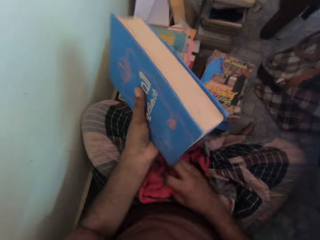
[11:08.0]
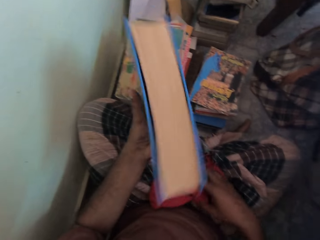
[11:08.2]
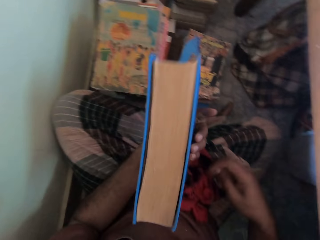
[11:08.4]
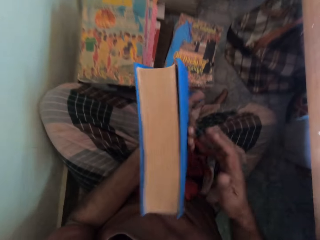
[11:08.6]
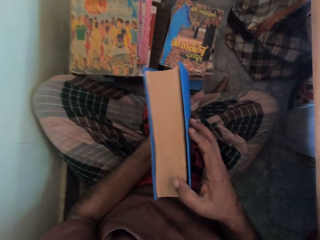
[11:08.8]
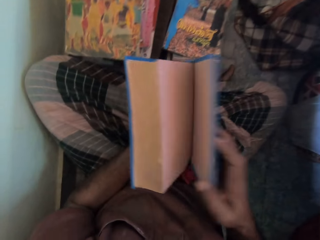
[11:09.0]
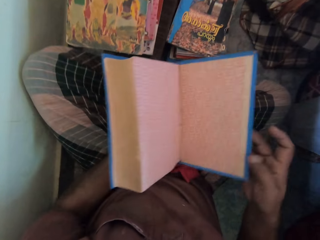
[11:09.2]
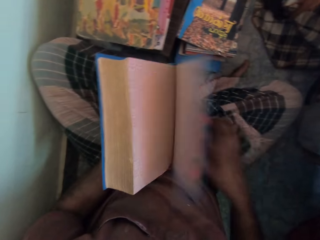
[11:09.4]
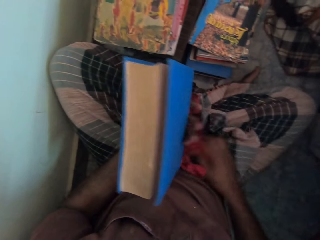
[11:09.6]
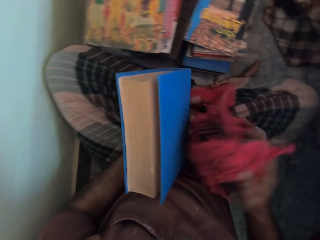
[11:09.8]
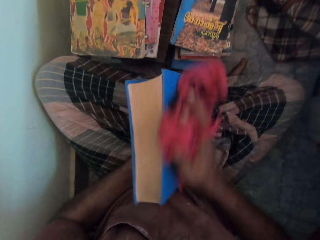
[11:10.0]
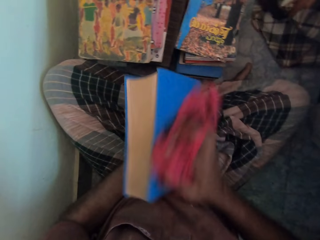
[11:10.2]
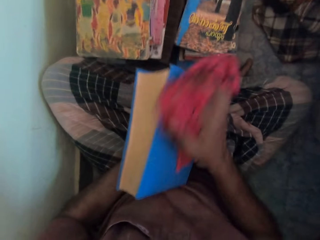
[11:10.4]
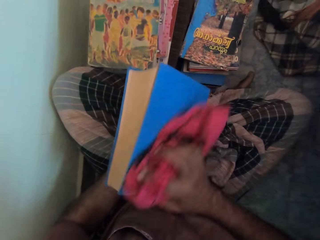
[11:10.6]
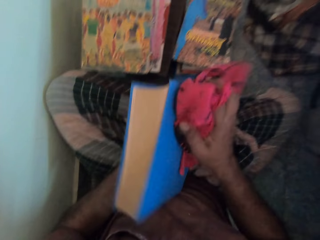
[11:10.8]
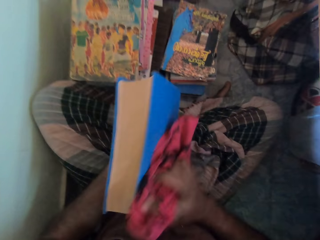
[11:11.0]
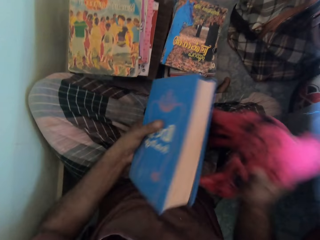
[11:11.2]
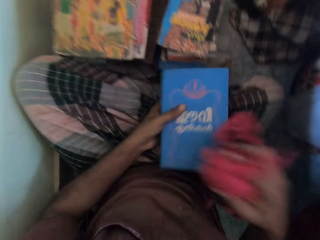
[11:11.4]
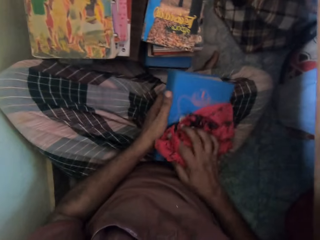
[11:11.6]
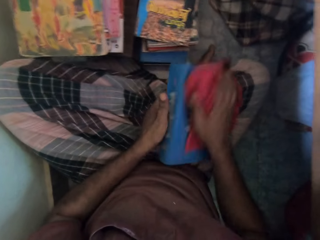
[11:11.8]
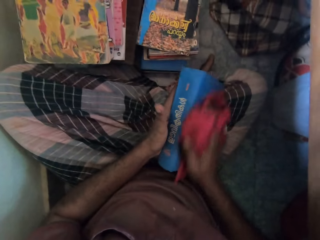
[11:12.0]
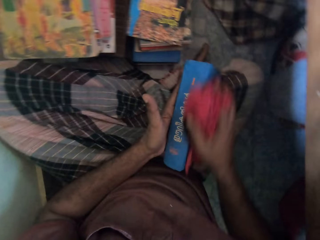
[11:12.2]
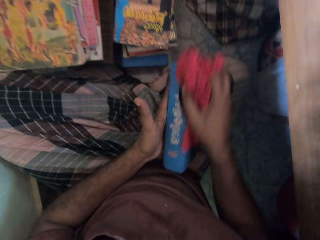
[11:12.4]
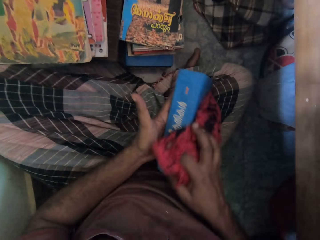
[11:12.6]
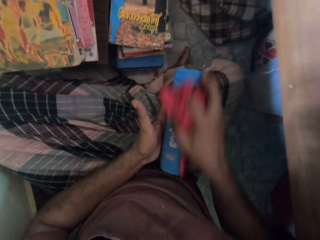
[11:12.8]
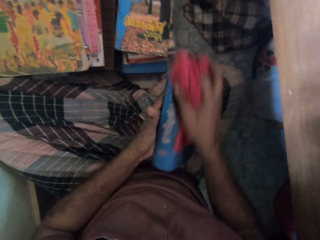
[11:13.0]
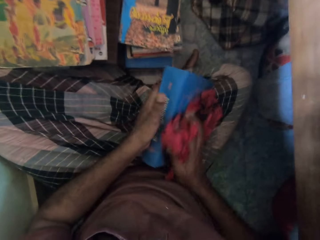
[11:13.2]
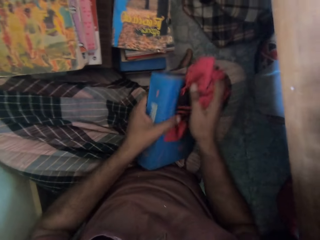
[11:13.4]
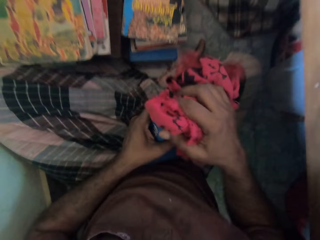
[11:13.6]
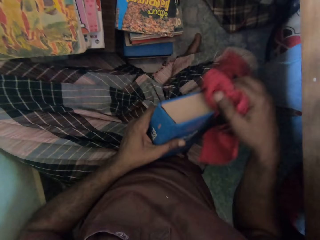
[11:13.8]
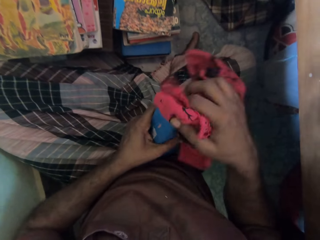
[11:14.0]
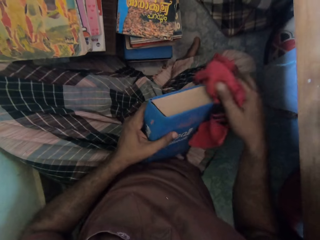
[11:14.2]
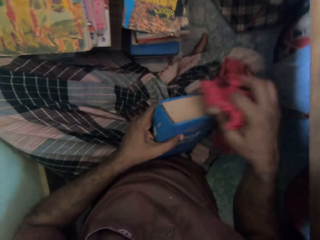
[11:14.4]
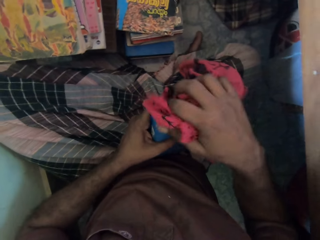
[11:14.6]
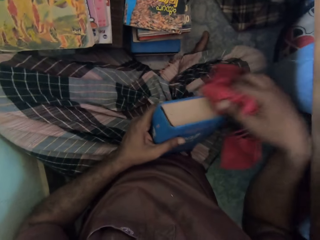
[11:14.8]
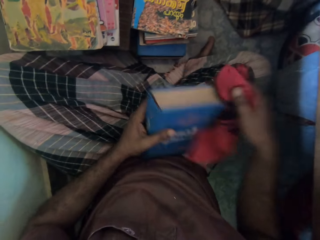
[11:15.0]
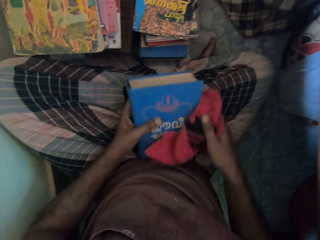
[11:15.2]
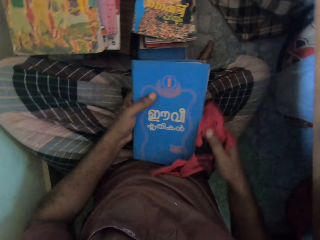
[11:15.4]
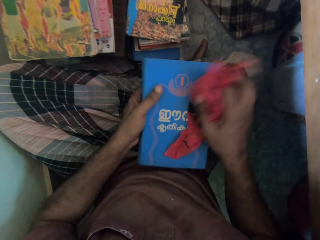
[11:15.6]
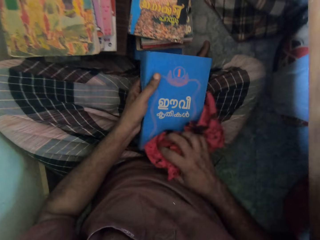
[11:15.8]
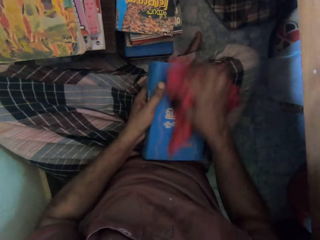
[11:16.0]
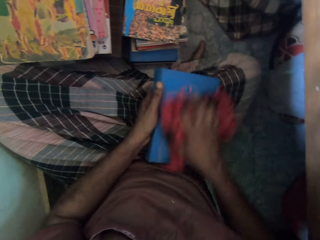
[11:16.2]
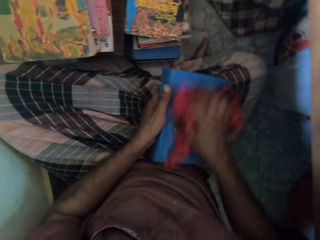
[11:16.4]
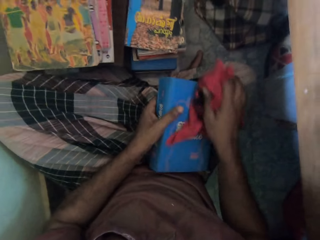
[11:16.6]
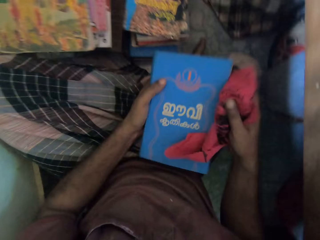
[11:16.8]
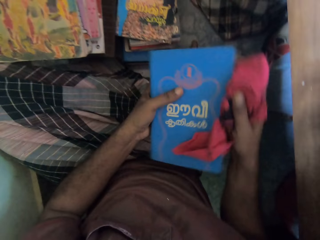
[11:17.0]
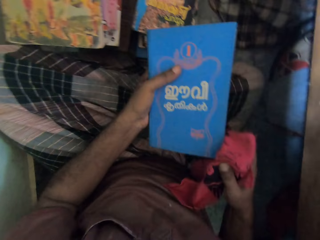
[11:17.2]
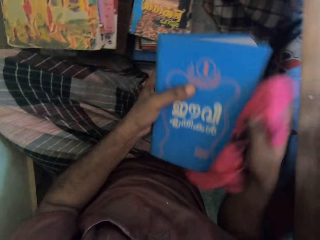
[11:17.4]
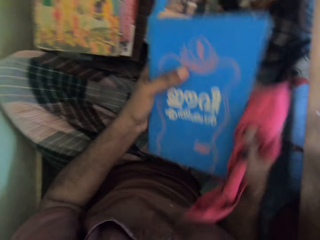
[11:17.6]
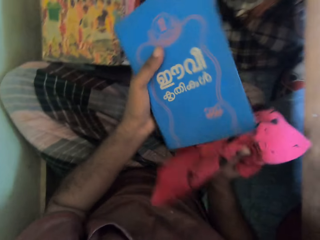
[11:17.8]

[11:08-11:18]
The camera wearer drops the cloth on his wrapper with his right hand. He opens the back cover of the book with his right hand. He picks the cloth from his wrapper with his right hand. He cleans the book in his left hand with the cloth in his right hand. He places the book on his lap with his left hand. He cleans the book in his left hand with the cloth in his right hand.

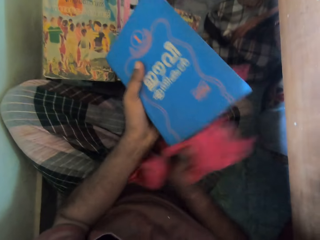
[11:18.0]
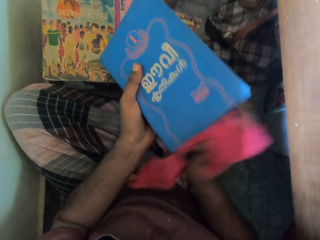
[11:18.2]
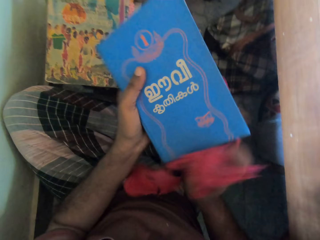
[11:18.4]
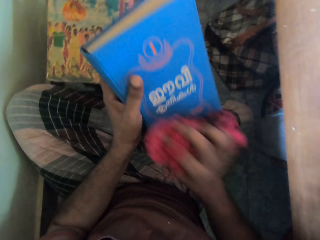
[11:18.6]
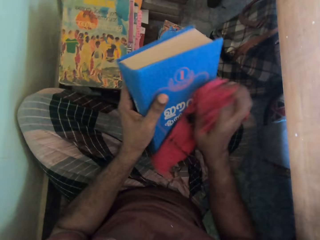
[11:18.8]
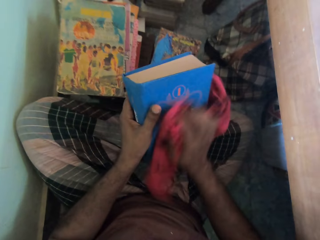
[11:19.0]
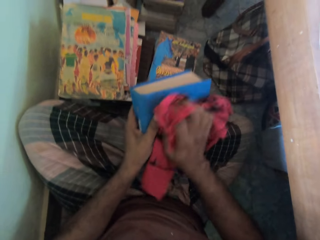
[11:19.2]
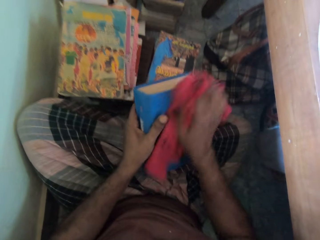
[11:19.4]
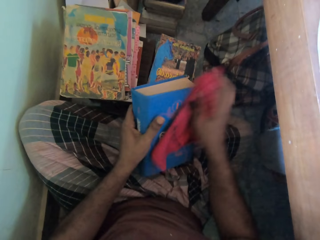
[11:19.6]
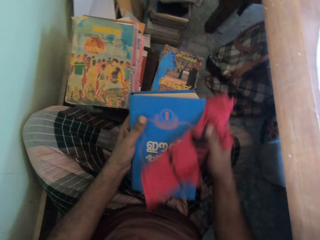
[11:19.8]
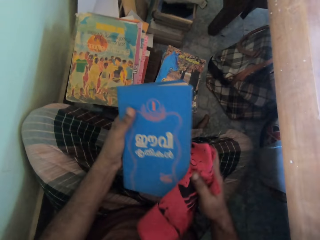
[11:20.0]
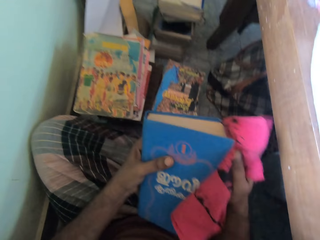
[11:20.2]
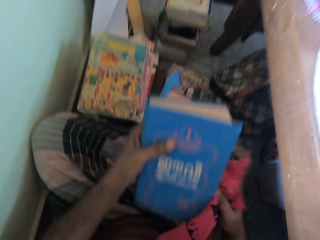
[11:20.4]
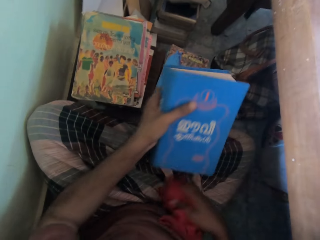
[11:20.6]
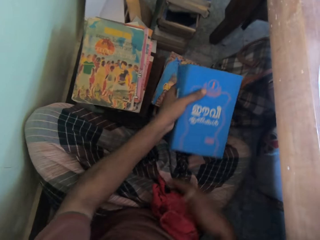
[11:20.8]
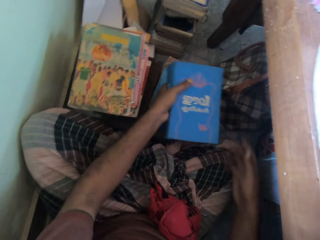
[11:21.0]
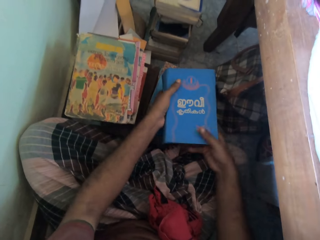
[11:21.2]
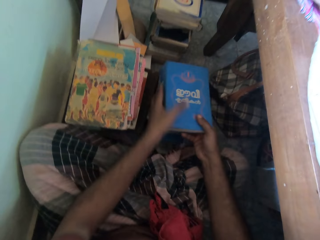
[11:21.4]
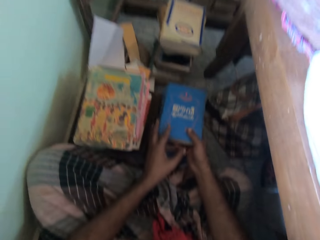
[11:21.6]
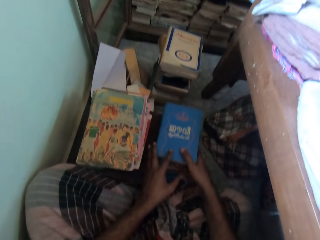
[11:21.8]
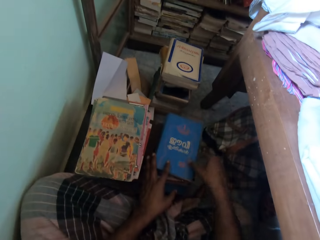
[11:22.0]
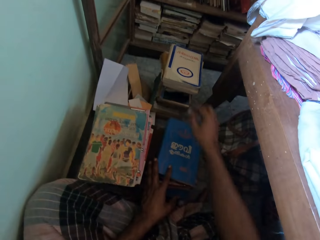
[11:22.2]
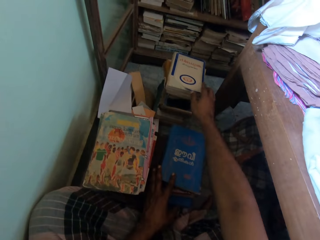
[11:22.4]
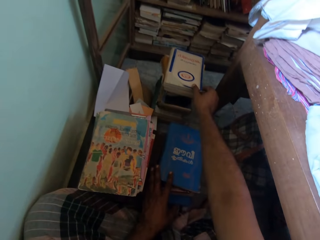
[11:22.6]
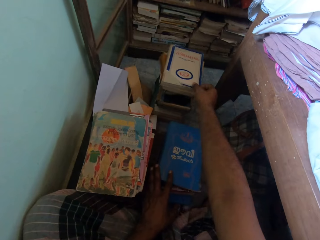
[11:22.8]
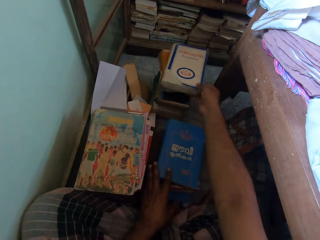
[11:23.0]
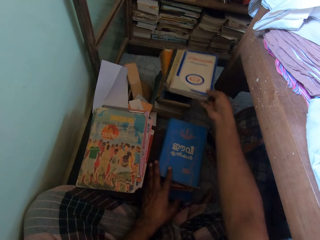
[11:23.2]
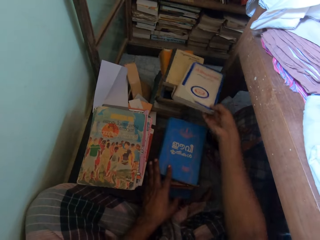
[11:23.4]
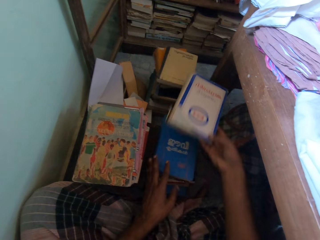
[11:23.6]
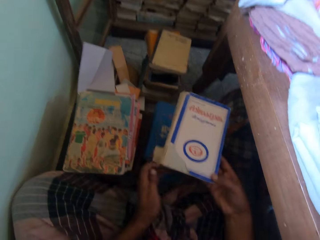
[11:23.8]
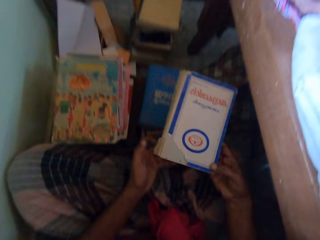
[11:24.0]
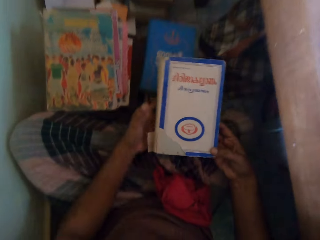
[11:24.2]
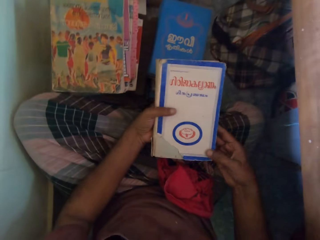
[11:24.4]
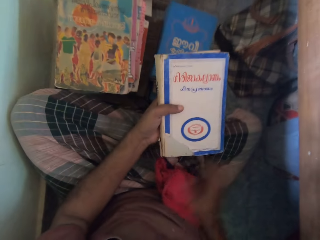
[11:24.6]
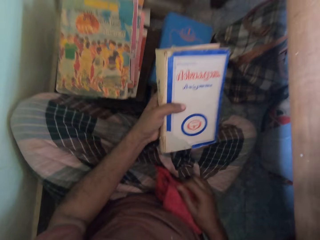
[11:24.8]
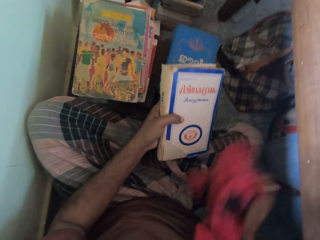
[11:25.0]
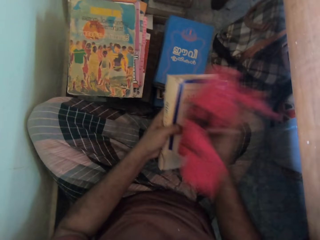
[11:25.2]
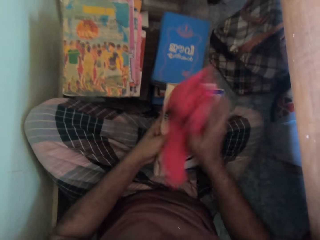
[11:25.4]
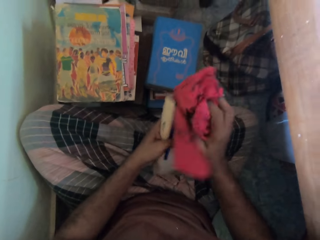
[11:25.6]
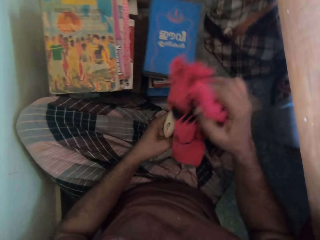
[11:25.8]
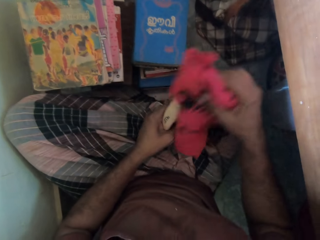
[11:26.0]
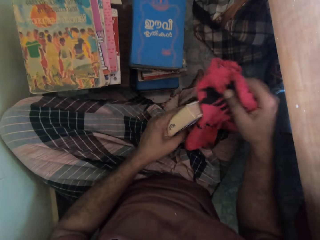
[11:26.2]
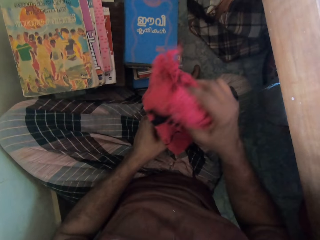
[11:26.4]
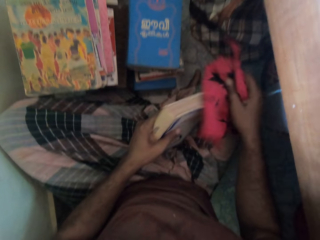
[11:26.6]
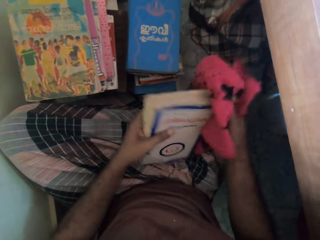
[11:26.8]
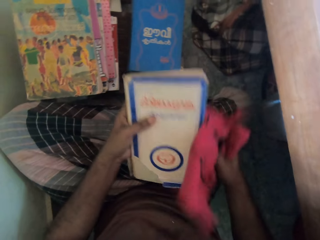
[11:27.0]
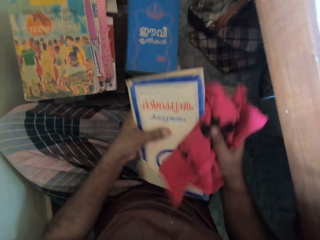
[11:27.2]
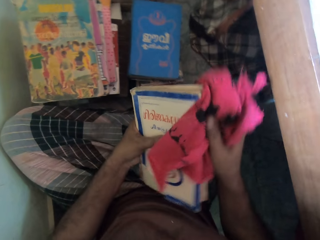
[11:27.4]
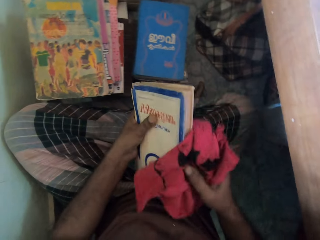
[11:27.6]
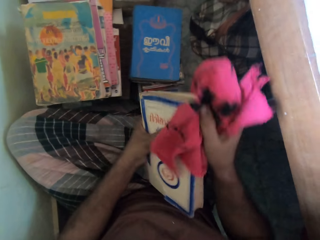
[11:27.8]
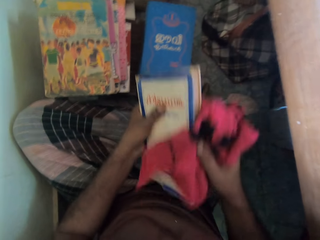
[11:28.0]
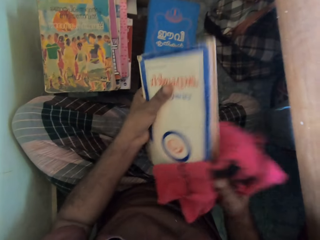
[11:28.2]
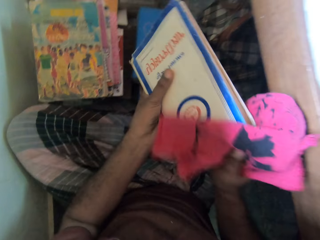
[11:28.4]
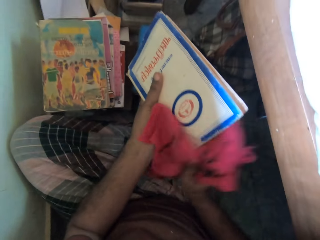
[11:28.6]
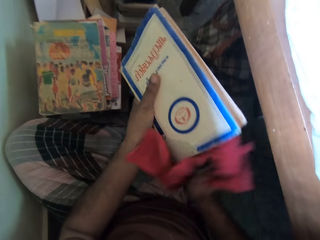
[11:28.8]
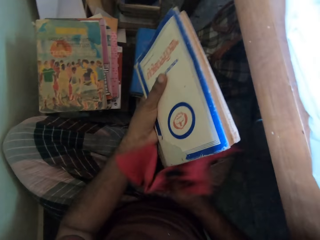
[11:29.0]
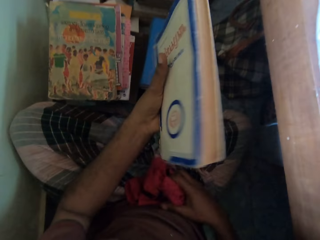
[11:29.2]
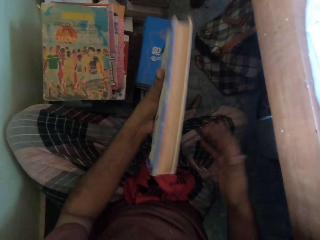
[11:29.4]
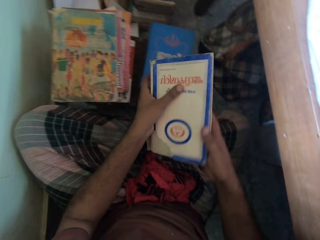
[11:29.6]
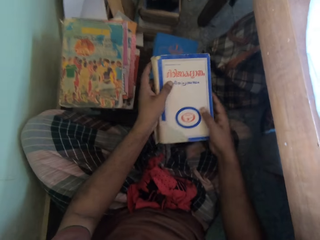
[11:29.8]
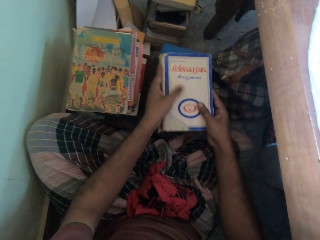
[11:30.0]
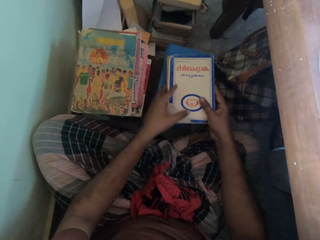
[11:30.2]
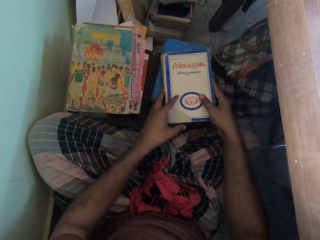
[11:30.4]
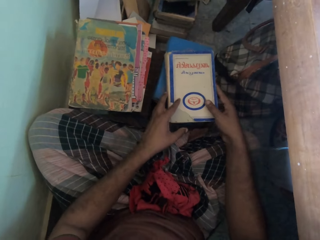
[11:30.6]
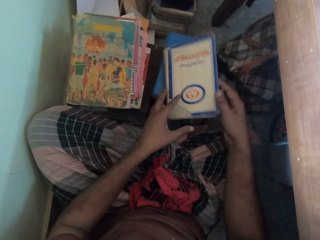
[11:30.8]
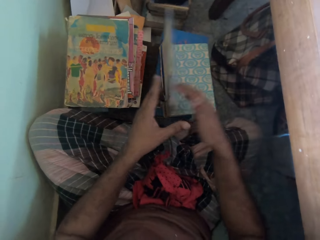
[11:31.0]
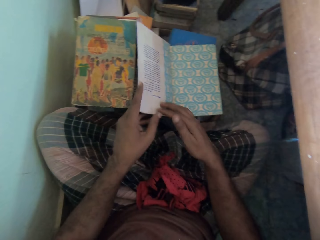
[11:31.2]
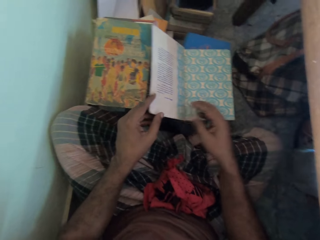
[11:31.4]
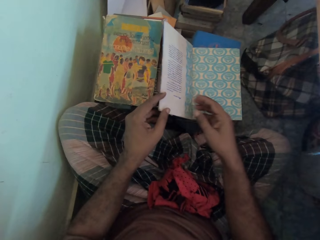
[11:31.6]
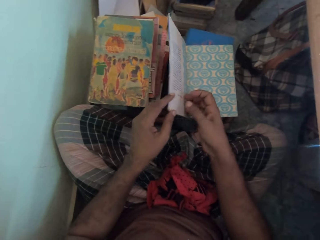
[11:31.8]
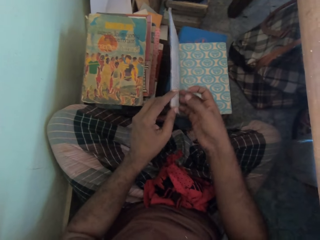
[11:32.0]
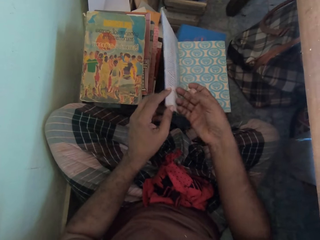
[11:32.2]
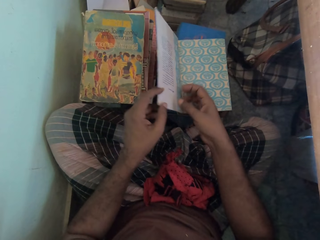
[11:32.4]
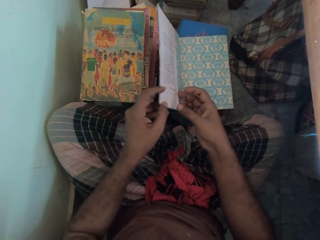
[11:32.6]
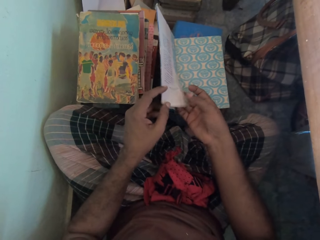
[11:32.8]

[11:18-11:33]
The camera wearer drops the cloth on his wrapper with his right hand. He places his right hand on the book. He holds the book. He drops the book on the pile of books with his right hand. He picks a book from the pile of books with his right hand. He holds the book. He passes the book in his right hand to his left hand. He picks the cloth from his wrapper with his right hand. He cleans the book in his left hand with the cloth in his right hand. He drops the cloth on his wrapper with his right hand. He places his right hand to the book. He holds the book. He drops the book on the pile of books with his hands. He opens the front cover of the book with his right hand.
